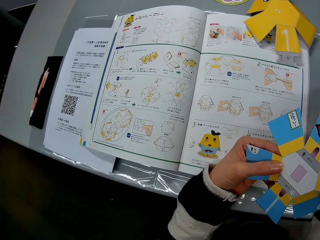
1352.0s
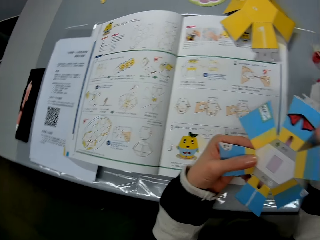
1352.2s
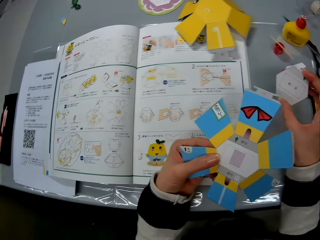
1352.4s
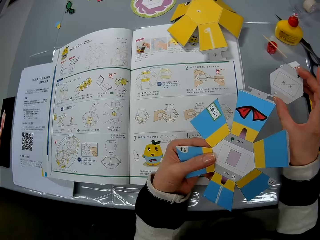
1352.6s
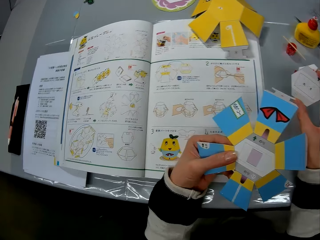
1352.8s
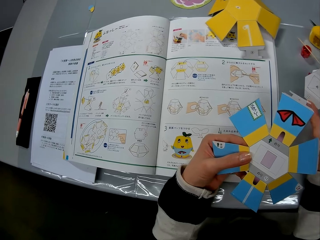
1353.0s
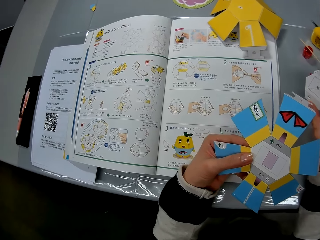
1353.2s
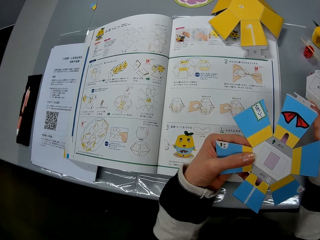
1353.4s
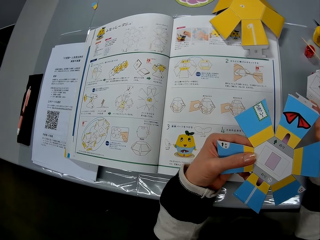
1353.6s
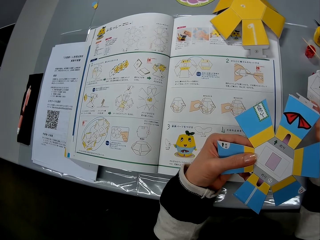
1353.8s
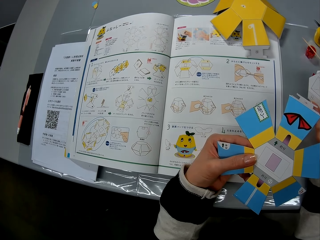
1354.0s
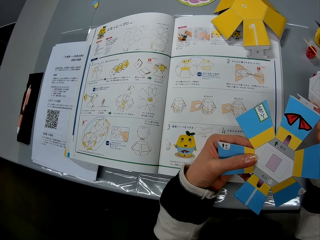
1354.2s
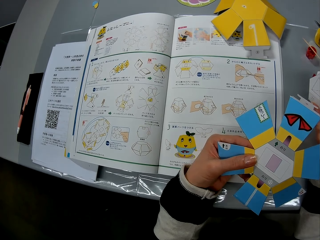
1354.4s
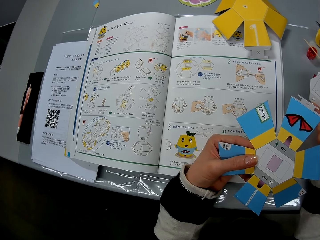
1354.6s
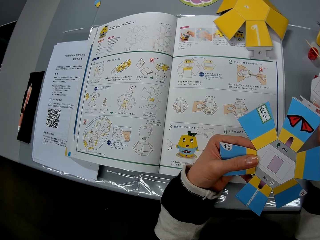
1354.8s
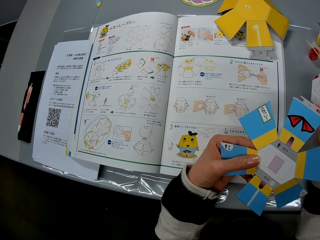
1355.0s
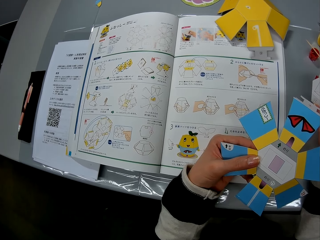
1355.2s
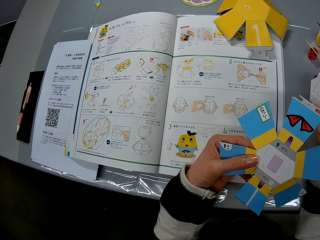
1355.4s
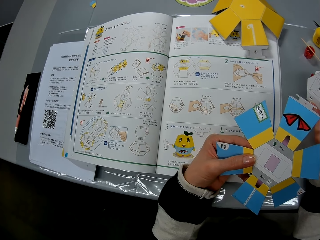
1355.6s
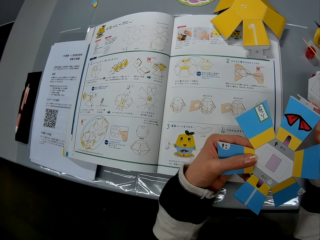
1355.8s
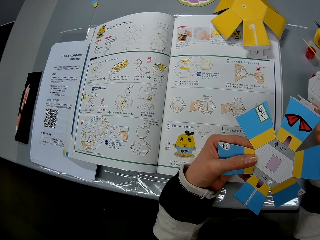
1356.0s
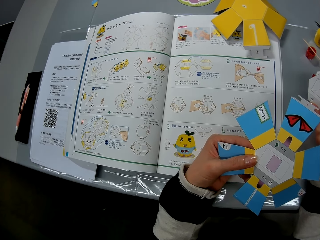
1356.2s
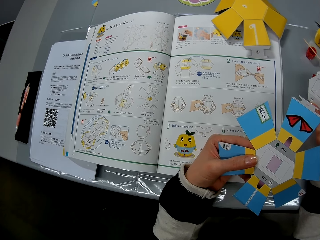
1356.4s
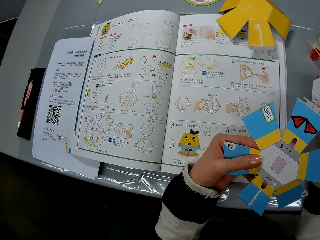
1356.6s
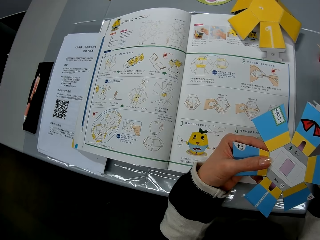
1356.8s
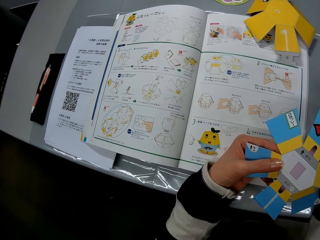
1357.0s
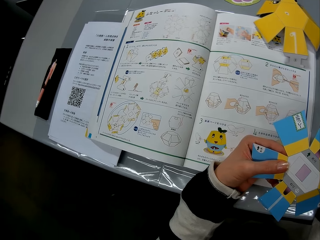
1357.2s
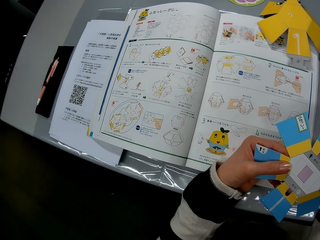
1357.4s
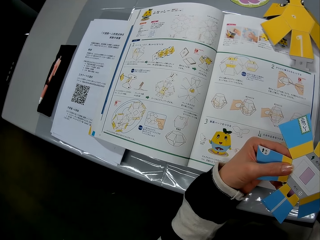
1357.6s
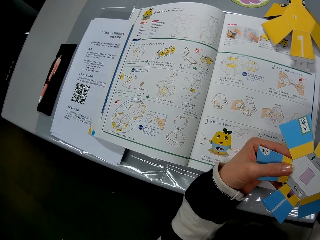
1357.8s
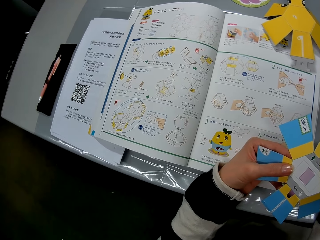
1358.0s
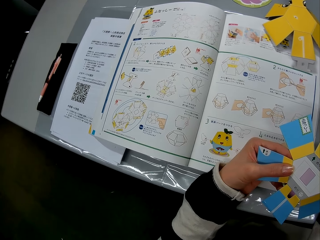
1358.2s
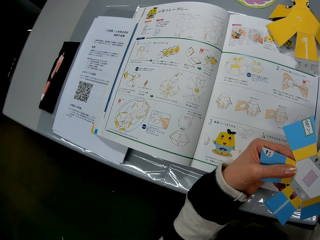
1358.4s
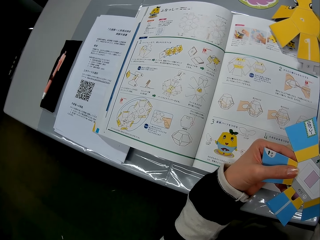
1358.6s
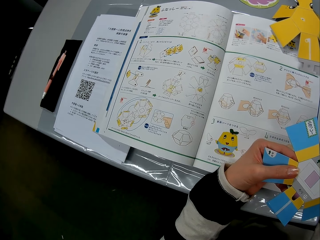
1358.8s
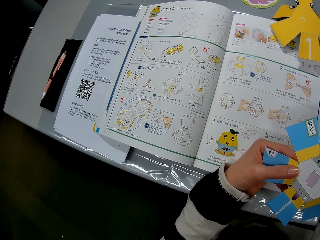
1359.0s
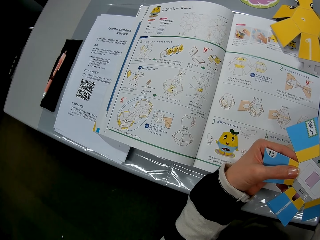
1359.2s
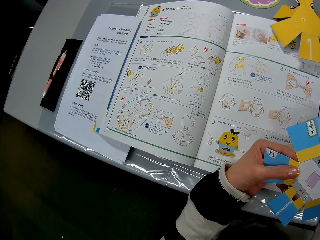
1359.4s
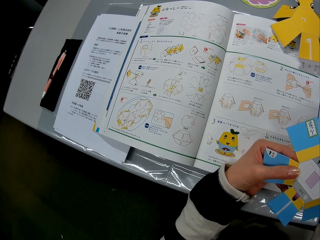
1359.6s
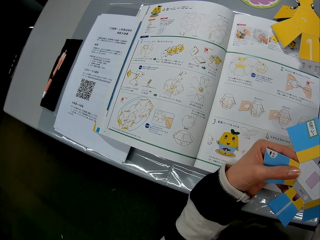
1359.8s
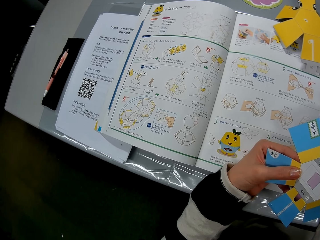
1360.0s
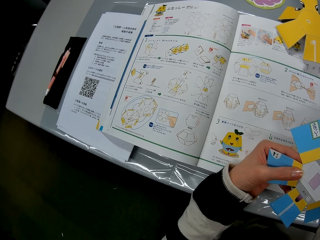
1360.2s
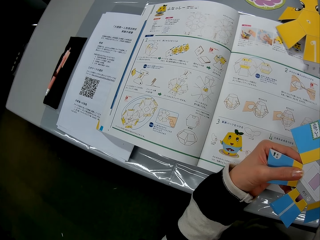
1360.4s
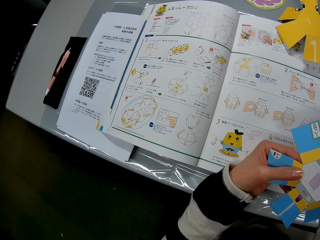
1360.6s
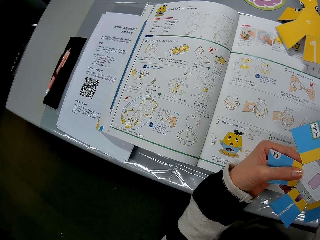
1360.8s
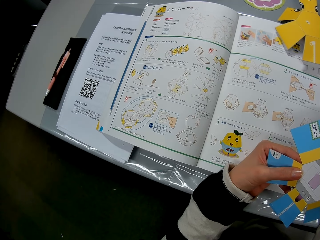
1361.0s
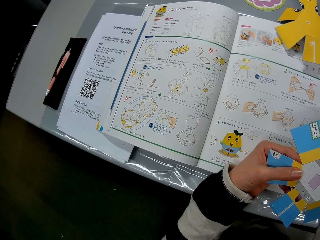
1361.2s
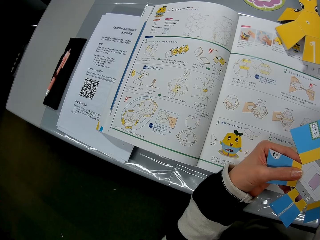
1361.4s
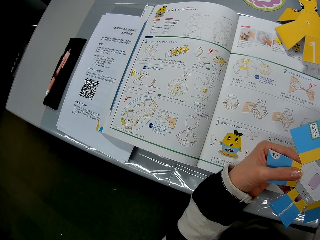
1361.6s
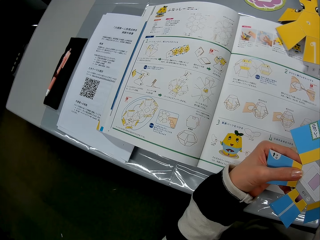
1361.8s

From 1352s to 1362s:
The camera wearer reads the book. They hold the piece of decoration. They read the book.

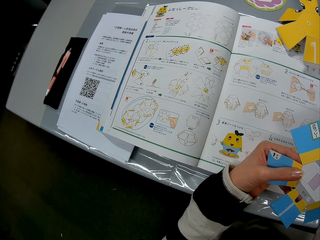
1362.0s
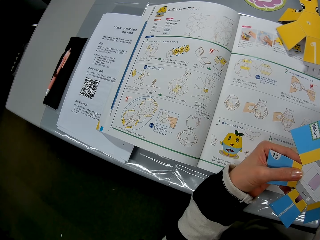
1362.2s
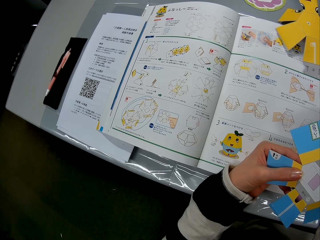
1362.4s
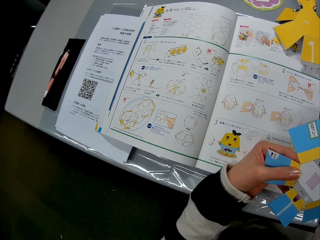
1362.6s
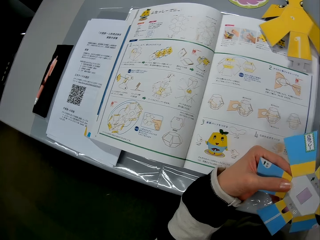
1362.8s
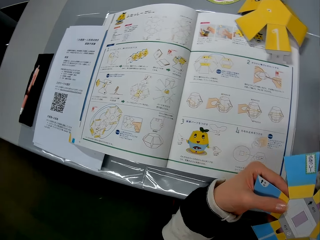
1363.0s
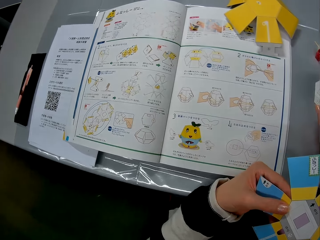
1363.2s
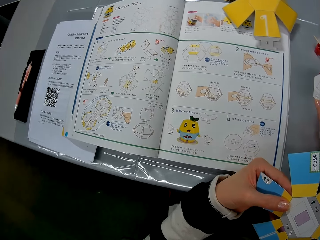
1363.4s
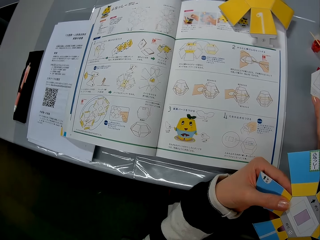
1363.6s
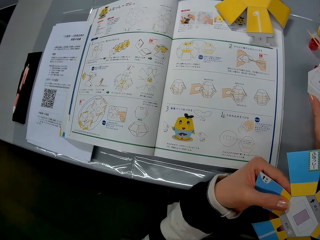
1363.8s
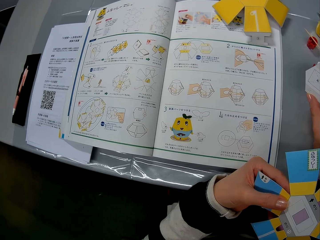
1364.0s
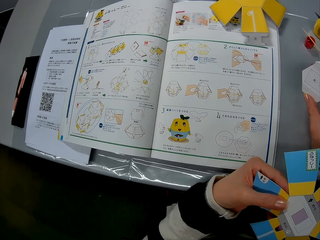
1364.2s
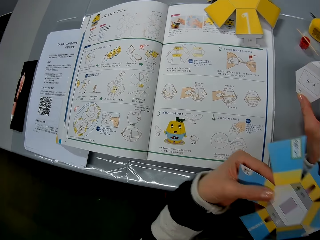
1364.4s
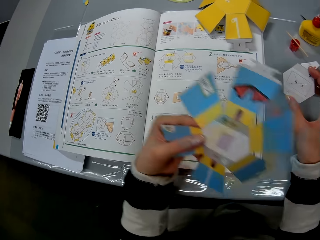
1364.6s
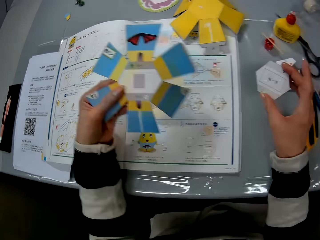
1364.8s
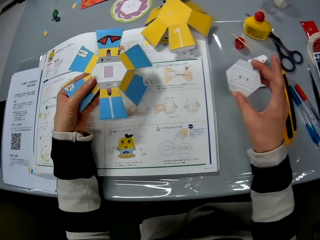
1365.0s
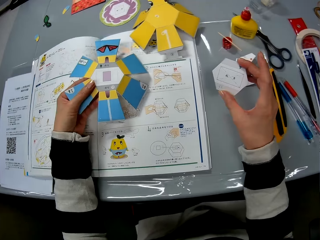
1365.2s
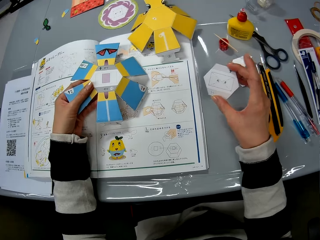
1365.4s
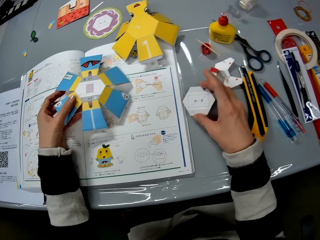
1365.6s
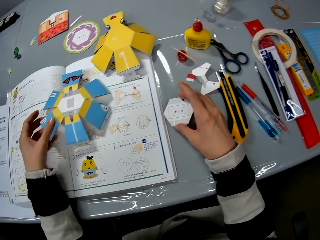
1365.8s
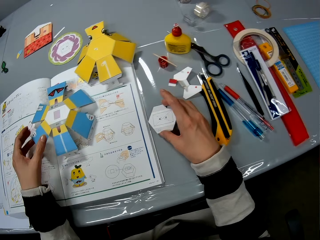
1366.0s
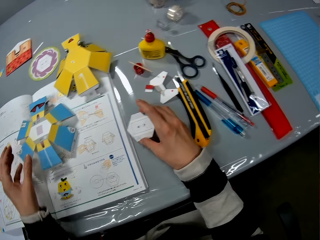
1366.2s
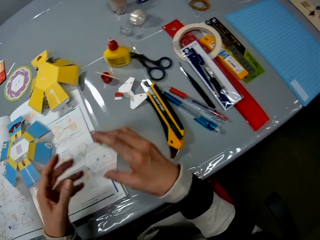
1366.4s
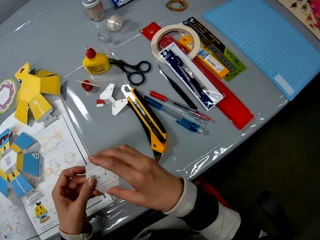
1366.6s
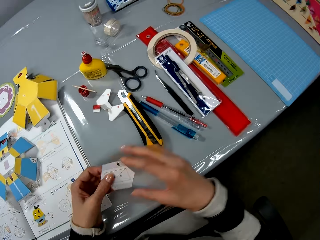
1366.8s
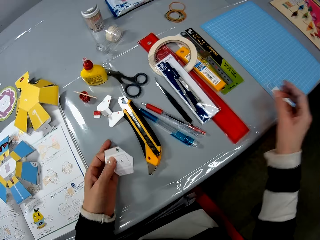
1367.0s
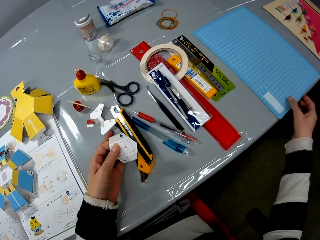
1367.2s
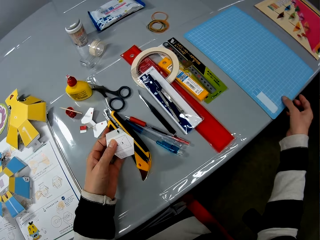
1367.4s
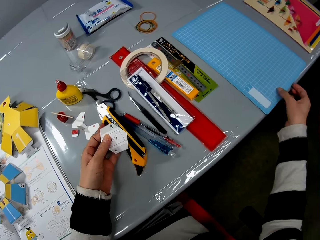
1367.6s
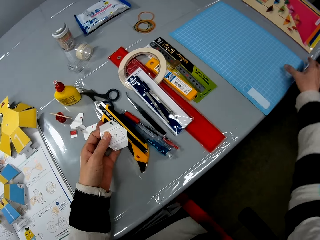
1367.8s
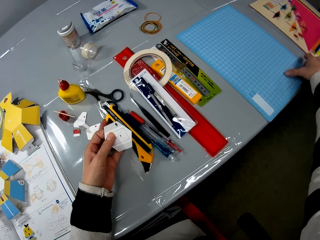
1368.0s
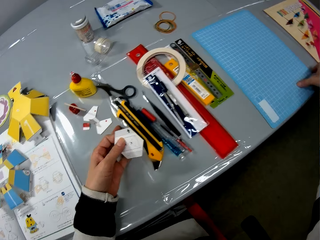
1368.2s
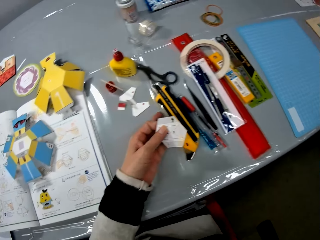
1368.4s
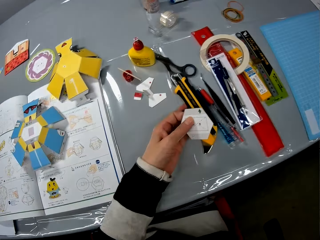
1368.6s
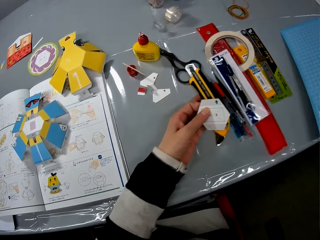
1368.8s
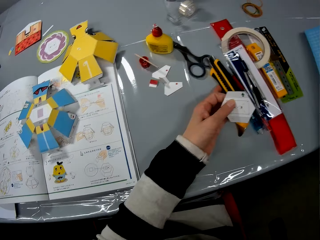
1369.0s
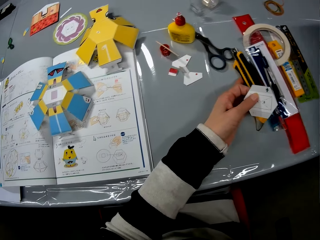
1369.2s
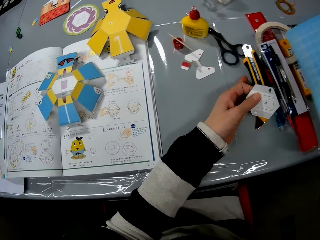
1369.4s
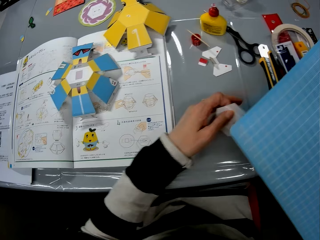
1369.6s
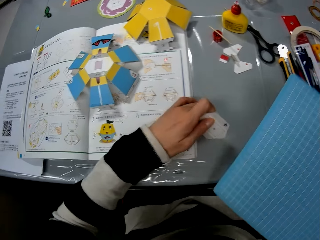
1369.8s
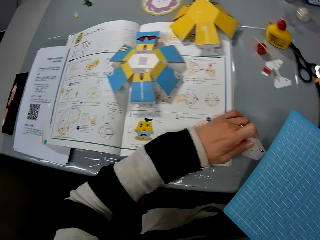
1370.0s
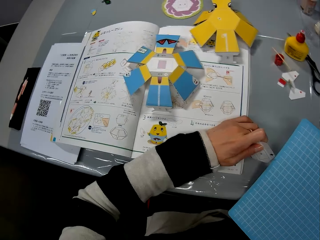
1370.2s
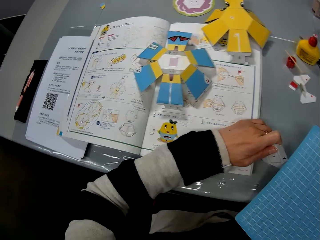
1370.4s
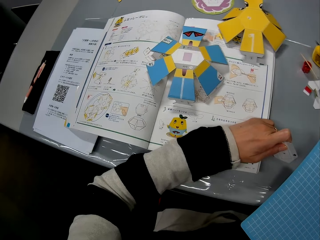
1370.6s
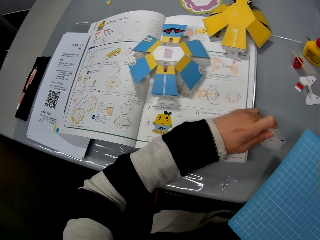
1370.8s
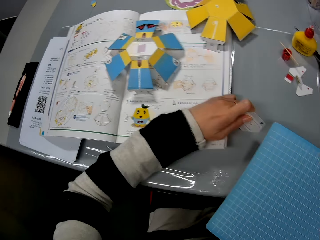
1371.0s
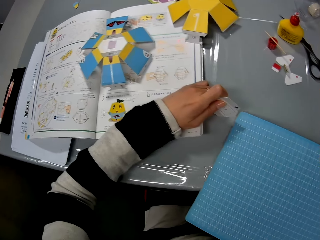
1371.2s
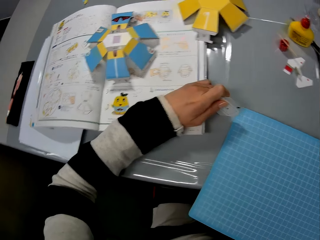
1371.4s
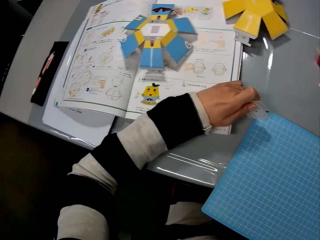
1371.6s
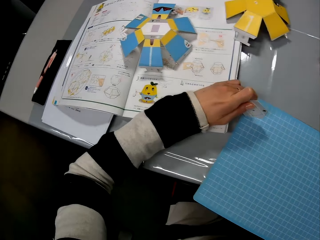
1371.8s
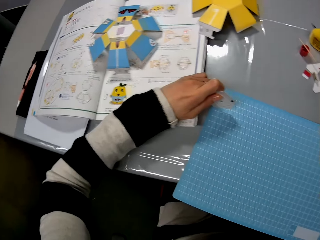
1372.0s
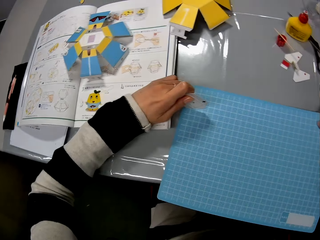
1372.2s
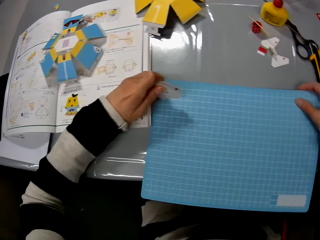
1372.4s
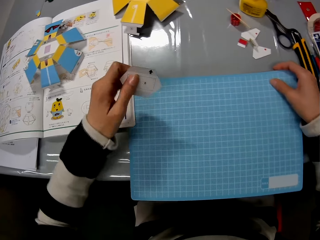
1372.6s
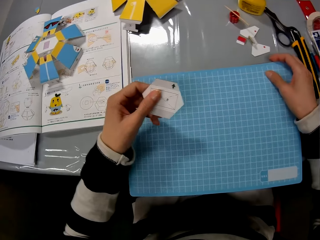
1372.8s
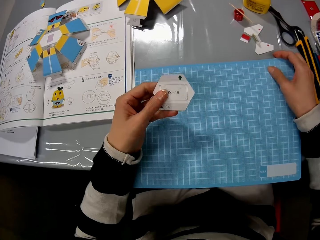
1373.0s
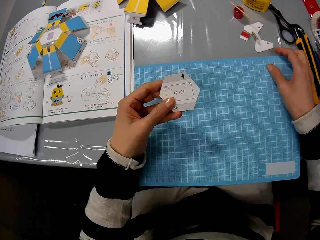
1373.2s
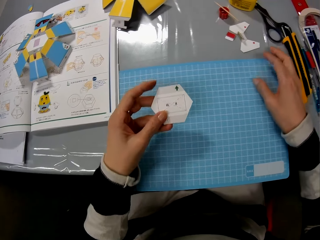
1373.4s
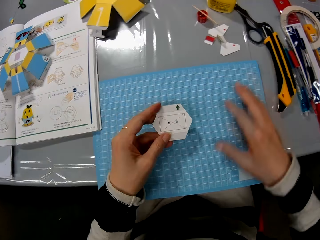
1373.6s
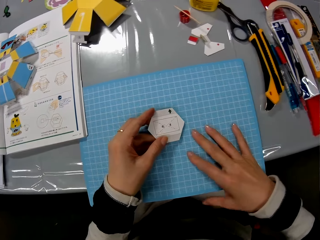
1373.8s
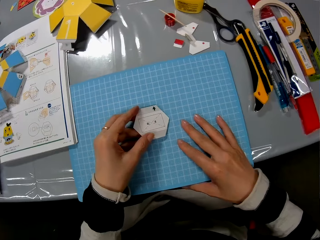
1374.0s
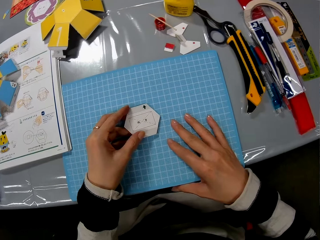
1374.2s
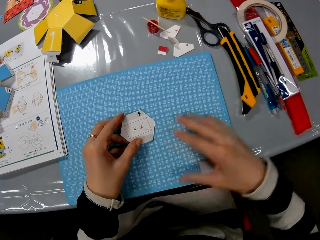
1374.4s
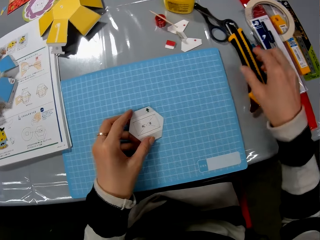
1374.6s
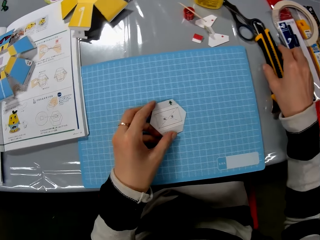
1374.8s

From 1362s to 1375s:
The camera wearer drops the paper craft or crafting paper on the book manual. She places the paper craft in her right hand on the manual. She holds the crafting paper with both hands. She pushes a utility knife on the table forward. She picks up a cutting mat on the table. She lifts the manual on the table with her left hand. She places the cutting mat on the table. She drops the small paper craft on the cutting mat.
